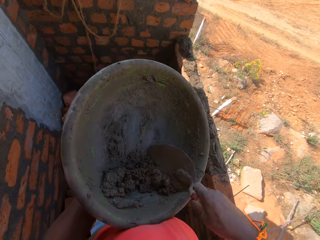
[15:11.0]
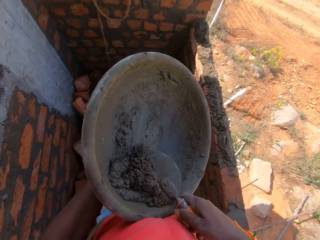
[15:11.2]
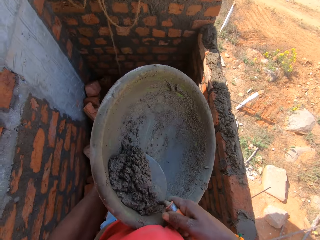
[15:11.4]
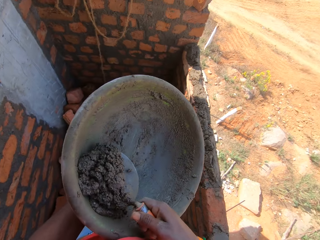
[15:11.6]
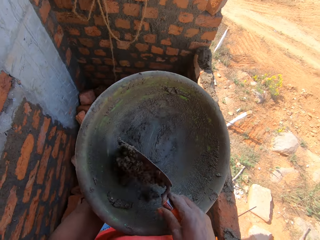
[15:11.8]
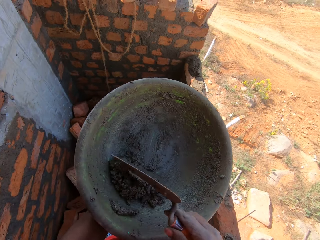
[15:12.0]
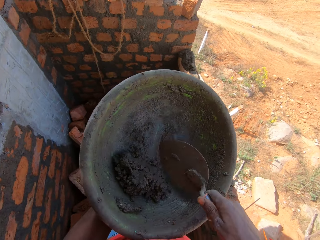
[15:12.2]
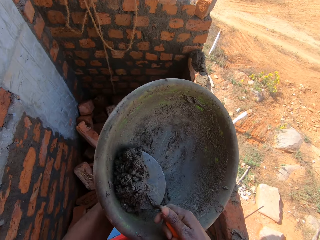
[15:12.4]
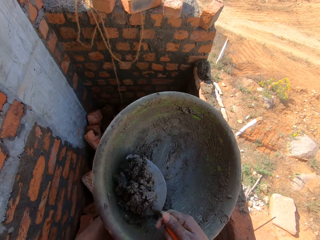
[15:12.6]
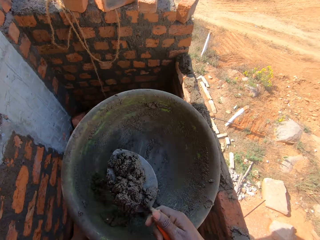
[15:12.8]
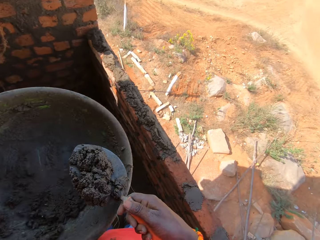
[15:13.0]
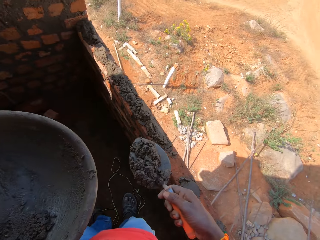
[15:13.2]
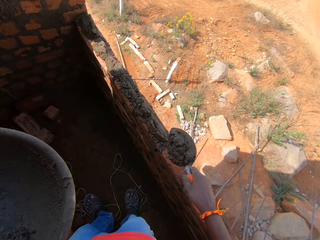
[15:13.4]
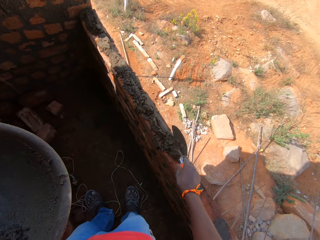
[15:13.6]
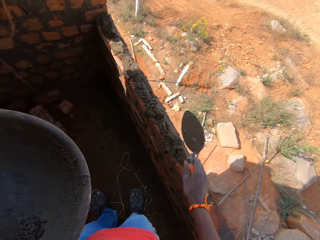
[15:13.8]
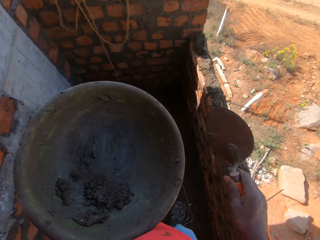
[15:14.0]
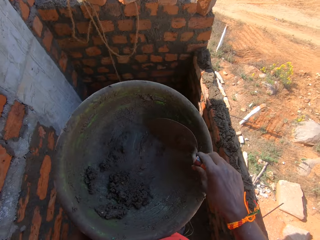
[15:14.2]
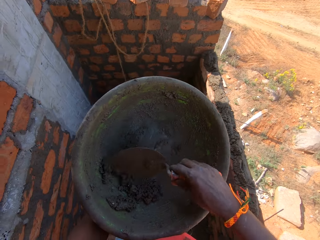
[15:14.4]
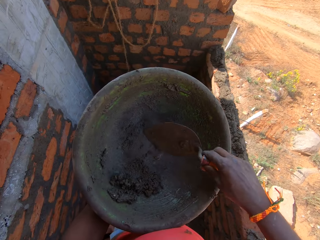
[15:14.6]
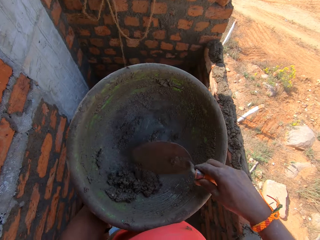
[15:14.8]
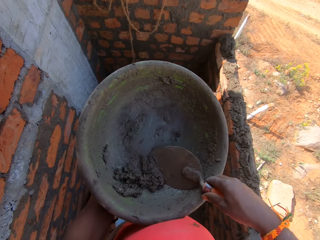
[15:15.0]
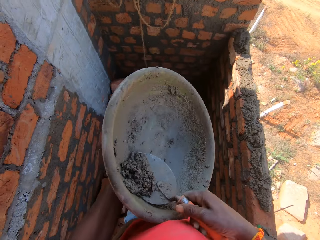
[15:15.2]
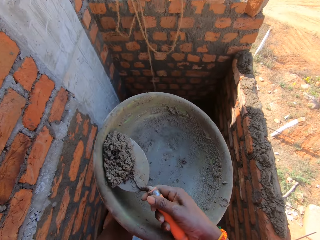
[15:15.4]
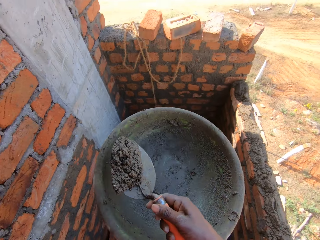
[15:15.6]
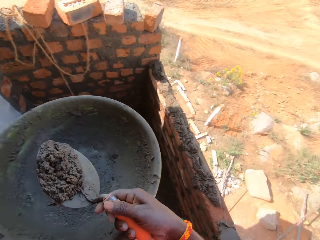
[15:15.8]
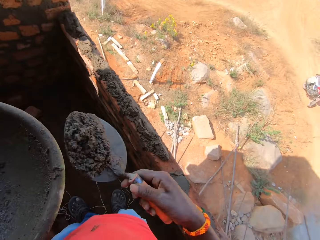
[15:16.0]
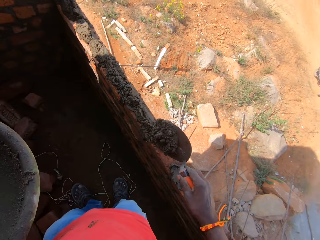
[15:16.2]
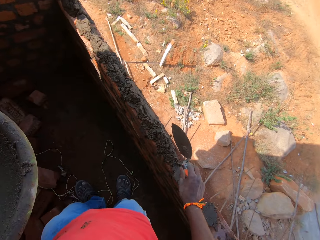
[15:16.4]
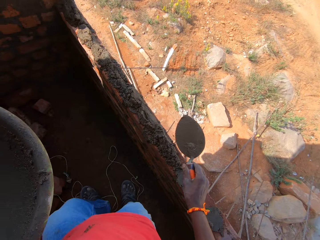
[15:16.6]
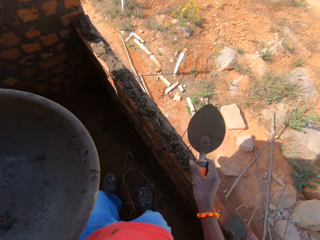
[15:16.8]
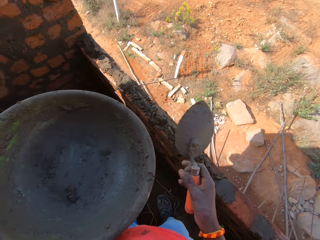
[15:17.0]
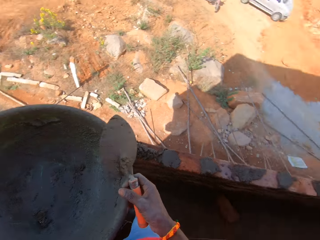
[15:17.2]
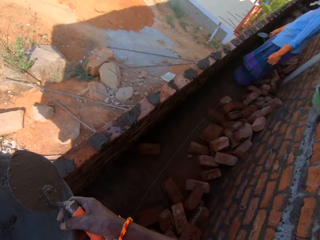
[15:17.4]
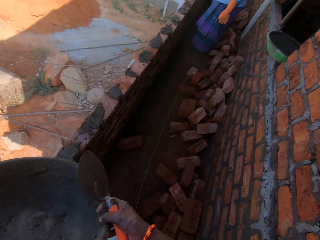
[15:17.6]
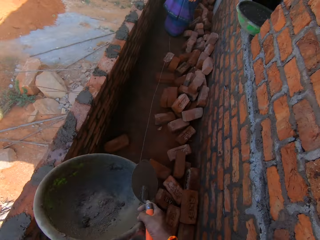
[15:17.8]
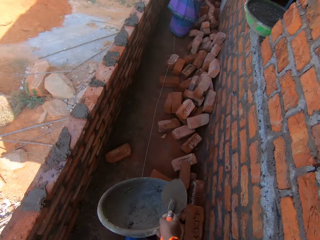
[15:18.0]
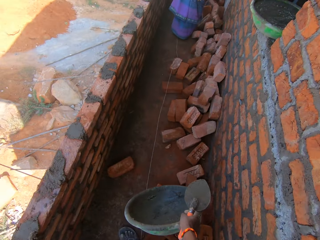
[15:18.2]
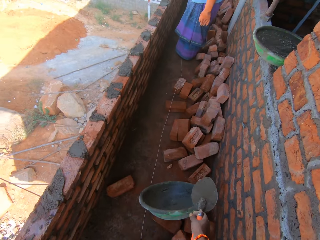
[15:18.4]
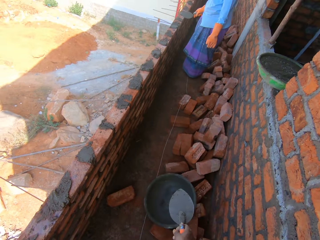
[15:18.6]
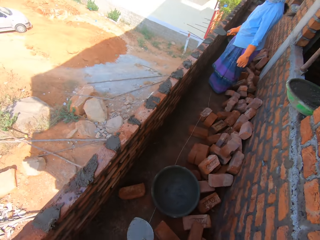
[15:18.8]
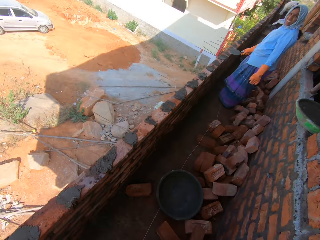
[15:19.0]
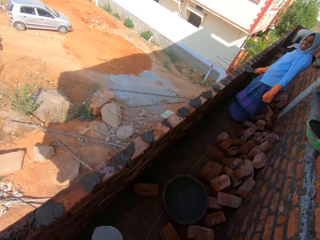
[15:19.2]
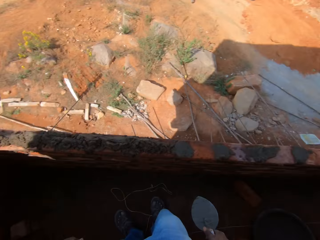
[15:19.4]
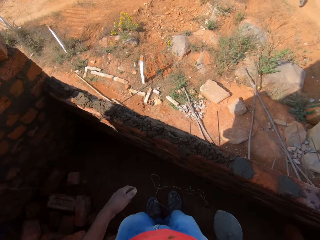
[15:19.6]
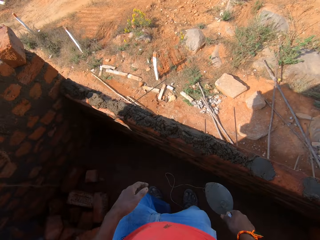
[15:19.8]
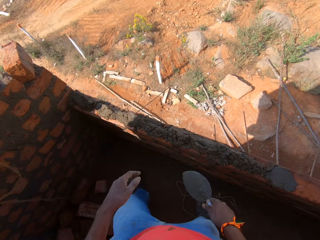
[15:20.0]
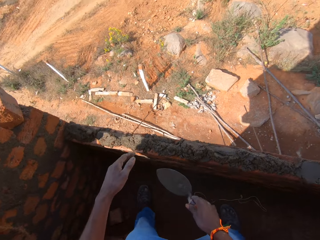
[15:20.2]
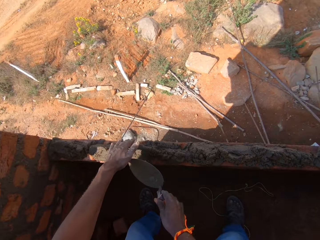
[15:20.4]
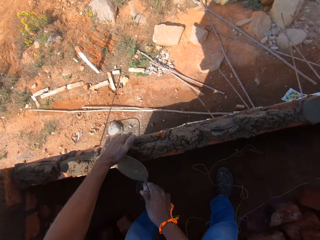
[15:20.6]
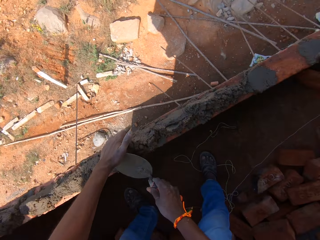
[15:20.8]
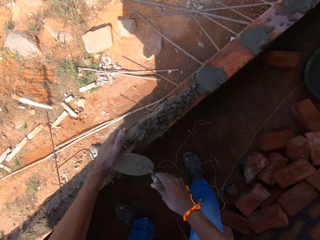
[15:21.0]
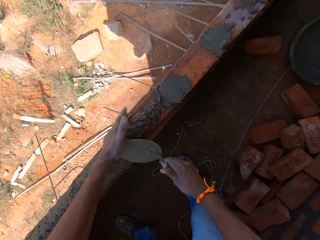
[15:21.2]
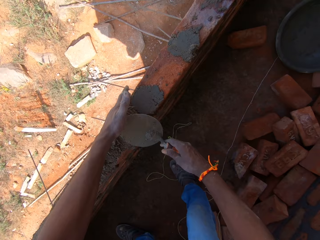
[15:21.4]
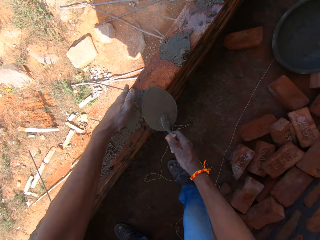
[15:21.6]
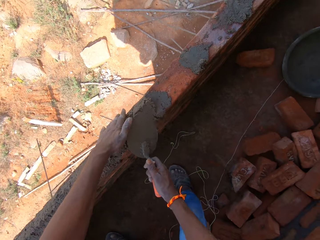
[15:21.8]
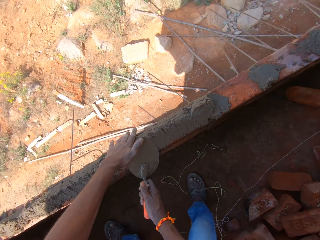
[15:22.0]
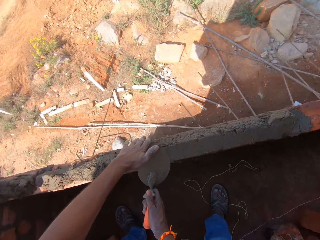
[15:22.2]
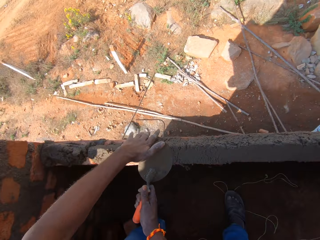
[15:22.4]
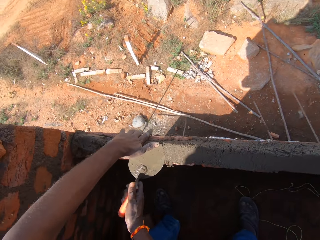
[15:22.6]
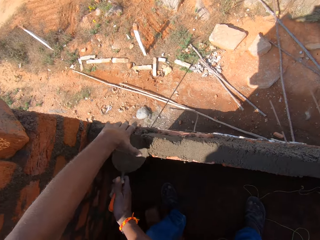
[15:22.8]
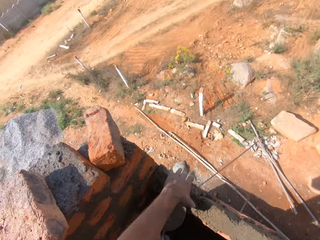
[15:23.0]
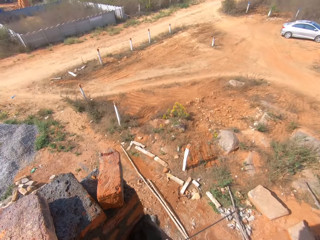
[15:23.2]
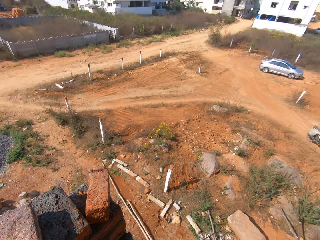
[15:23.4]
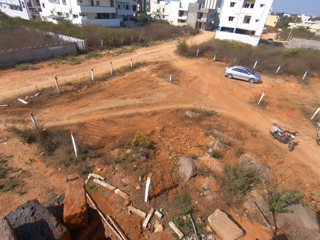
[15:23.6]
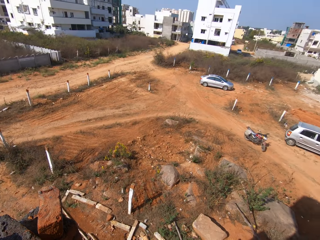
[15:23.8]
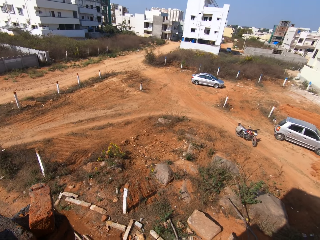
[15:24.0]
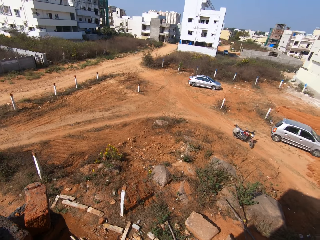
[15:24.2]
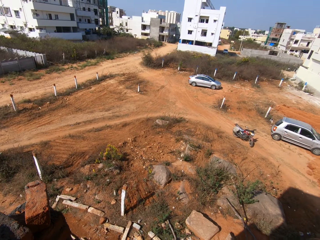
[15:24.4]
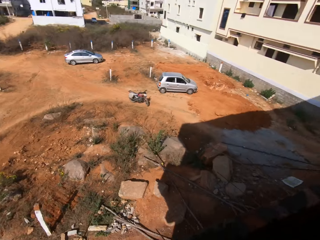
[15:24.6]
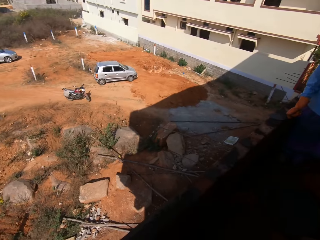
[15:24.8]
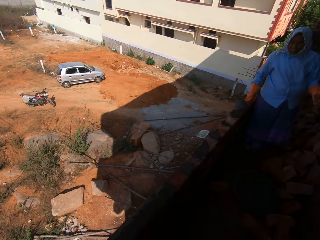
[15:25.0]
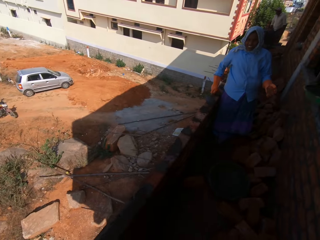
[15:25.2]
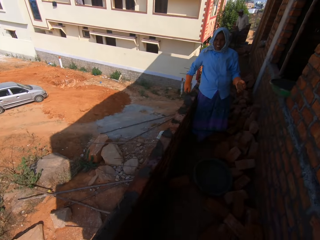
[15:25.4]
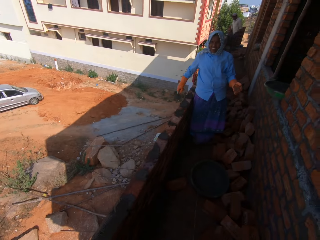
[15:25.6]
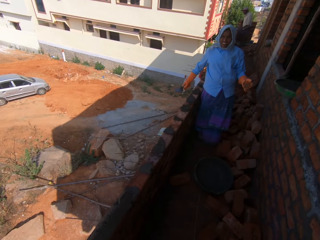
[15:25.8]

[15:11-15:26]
The camera wearer scoops concrete in the iron pan with the trowel. They scoop the concrete again. They pour the concrete on the bricks with the trowel. They scoop the concrete in the iron pan with the trowel. They drag the concrete. They pour the concrete on the bricks with the trowel. They turn to the right. They throw down the pan. They turn to the other side. They spread the concrete across the brick wall with the trowel. They flatten the concrete. They interact with a person. They look around the construction.

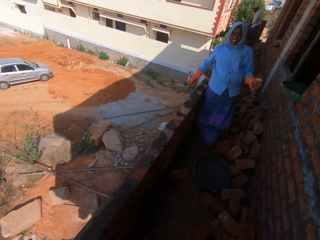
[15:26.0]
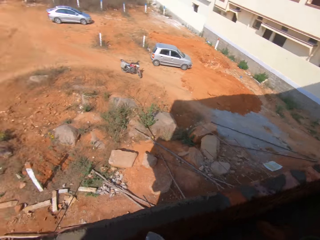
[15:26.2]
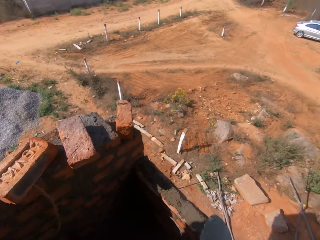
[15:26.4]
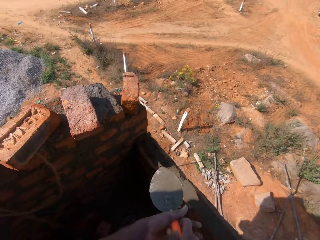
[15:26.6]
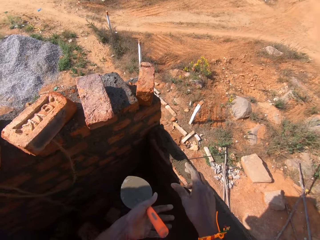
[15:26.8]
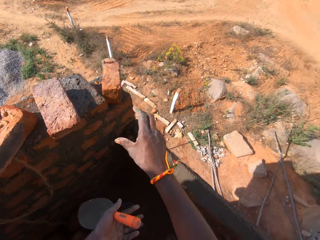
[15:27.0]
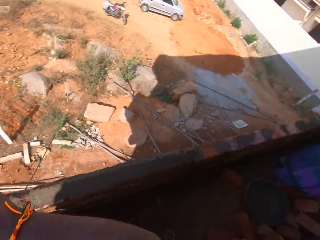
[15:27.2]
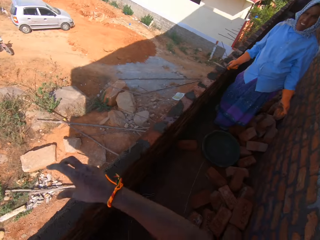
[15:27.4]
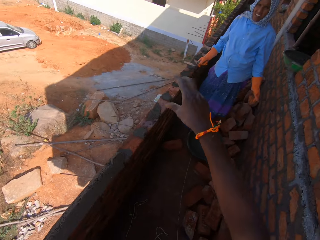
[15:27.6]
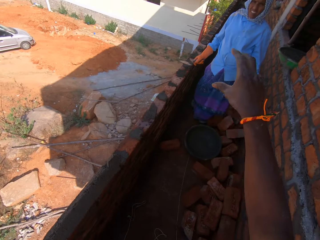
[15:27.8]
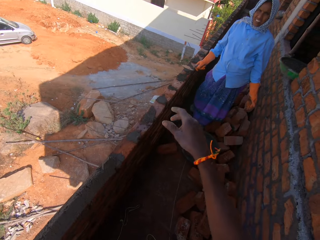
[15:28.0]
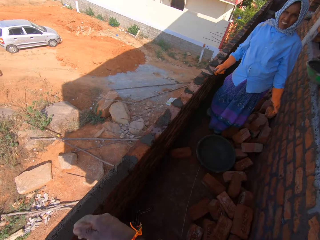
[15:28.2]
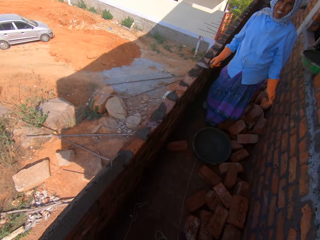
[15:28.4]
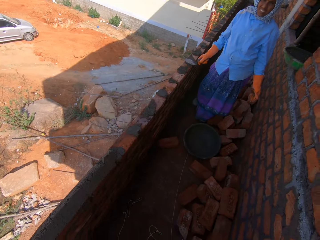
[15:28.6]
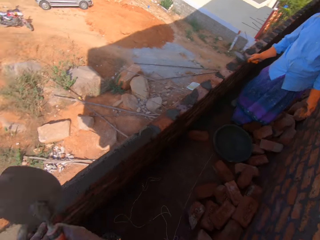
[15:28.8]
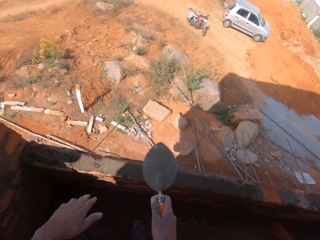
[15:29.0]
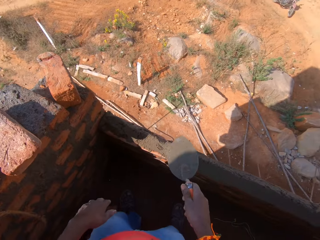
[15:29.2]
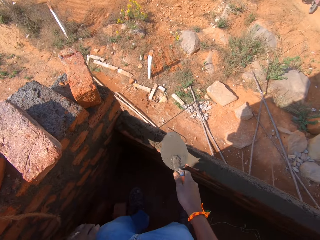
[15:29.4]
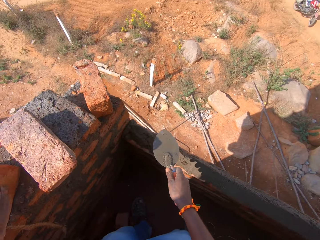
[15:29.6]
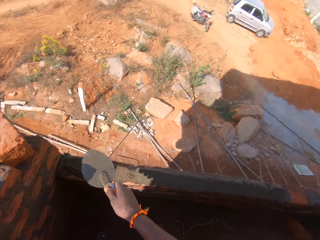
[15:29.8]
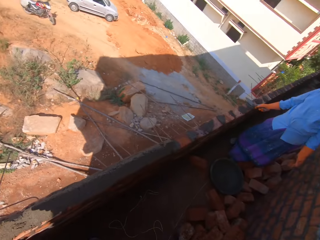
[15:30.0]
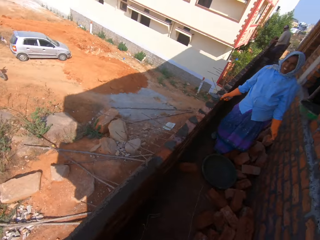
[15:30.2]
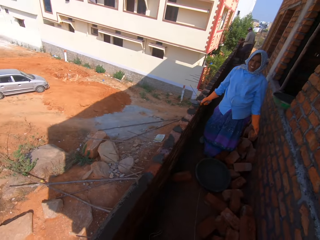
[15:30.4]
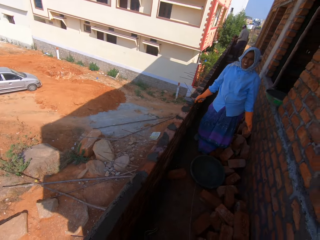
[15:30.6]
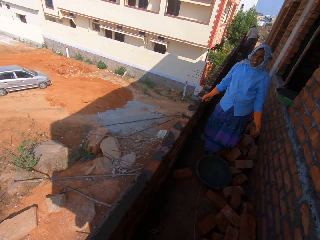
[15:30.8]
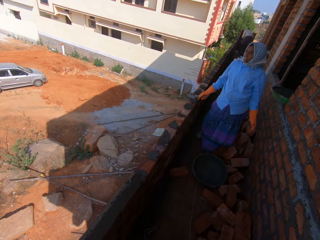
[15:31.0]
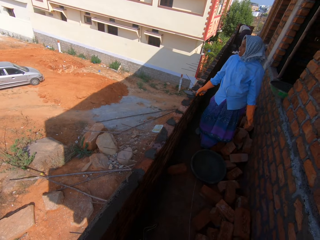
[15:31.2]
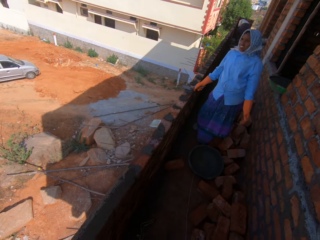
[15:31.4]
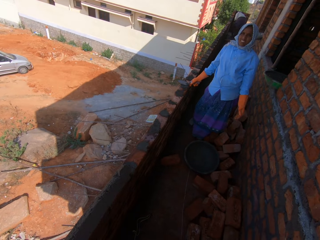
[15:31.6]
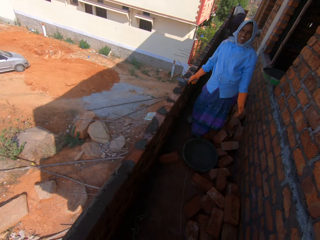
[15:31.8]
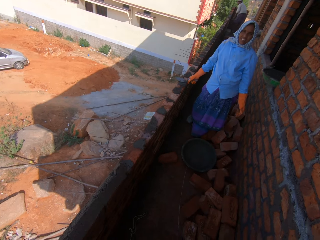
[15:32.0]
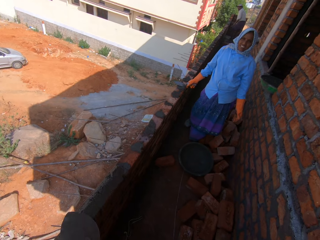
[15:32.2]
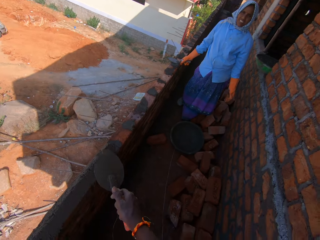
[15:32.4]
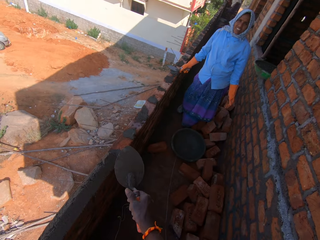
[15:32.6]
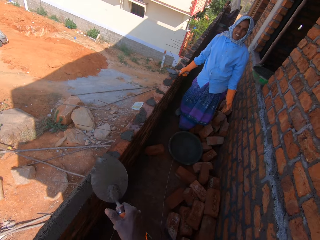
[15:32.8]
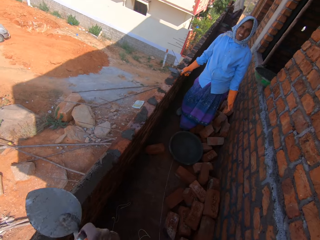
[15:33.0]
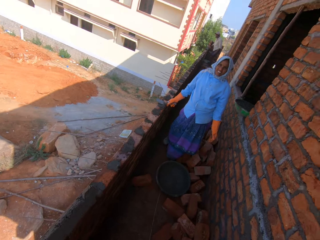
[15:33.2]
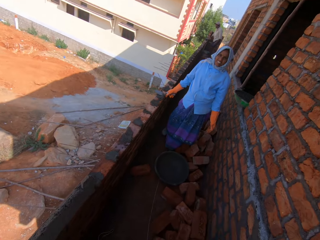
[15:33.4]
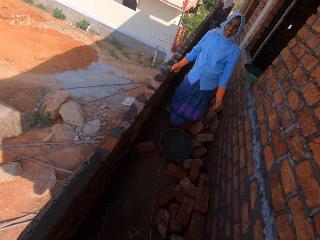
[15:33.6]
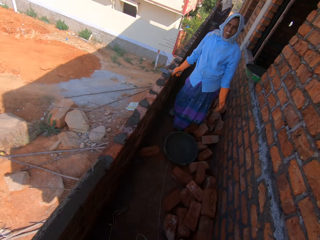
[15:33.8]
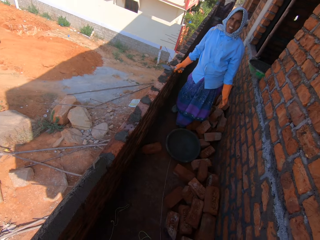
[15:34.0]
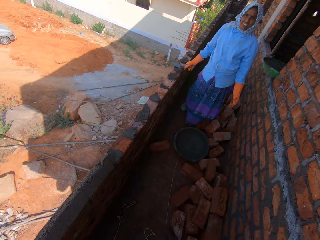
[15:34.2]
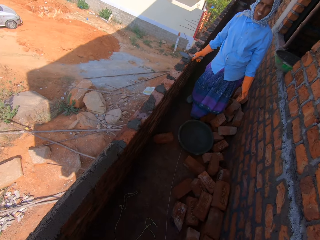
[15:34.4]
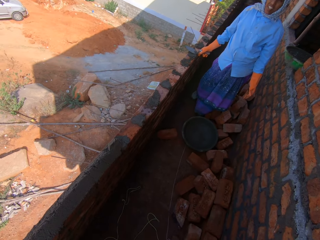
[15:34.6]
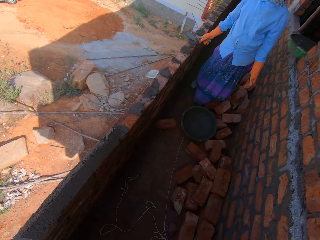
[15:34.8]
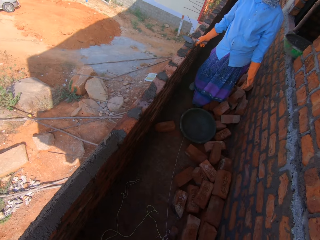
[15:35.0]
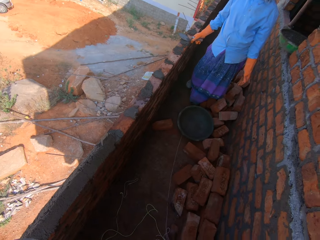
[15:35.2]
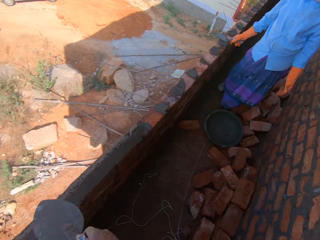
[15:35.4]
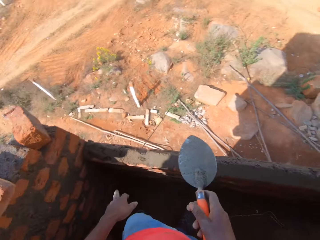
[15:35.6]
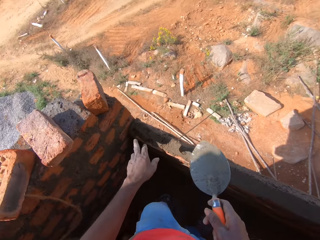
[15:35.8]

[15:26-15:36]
The camera wearer moves his hand. He gestures with his hand. A woman stands on the other side. The camera wearer looks at the woman. He moves his hand.
